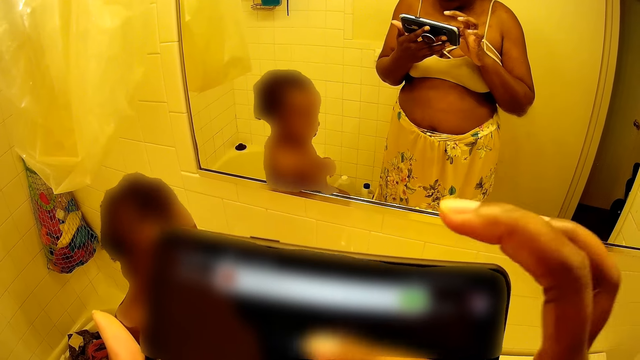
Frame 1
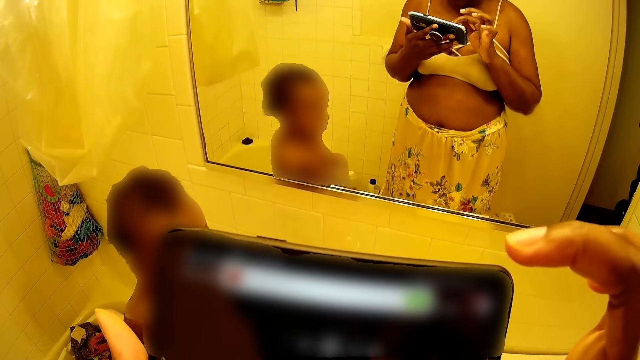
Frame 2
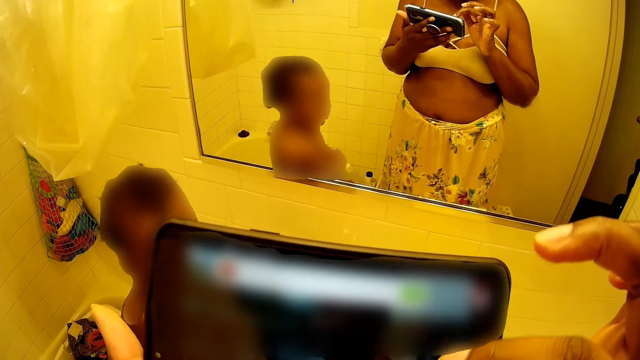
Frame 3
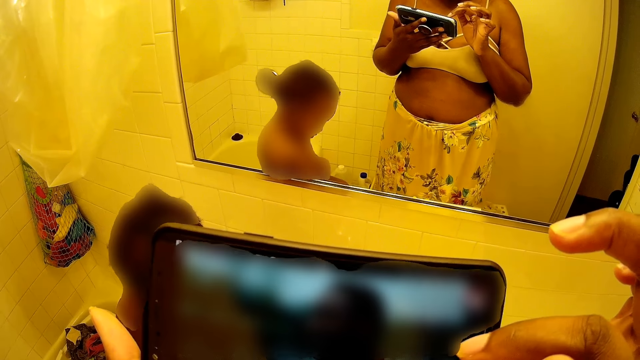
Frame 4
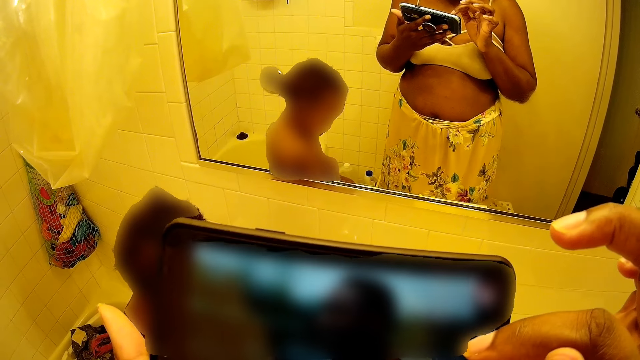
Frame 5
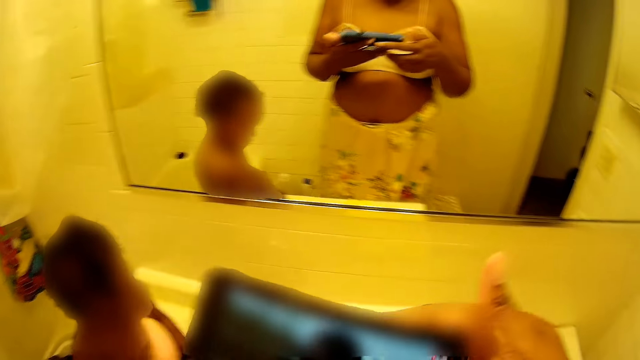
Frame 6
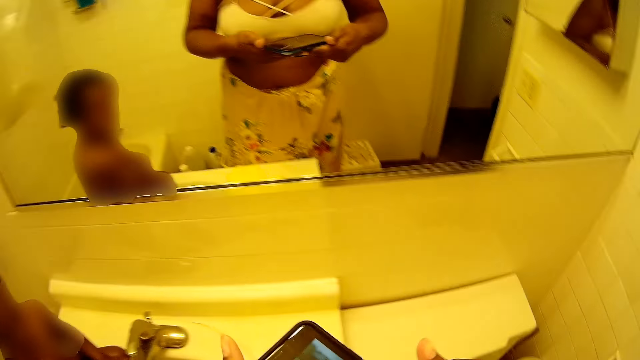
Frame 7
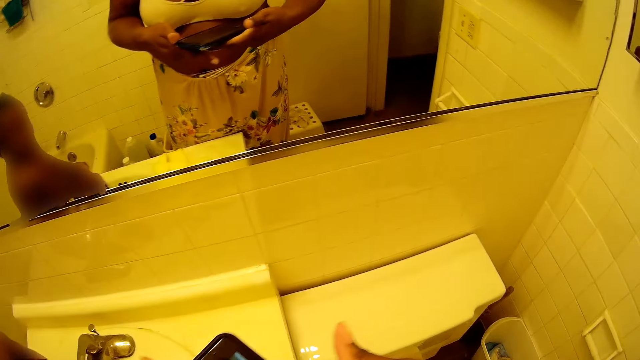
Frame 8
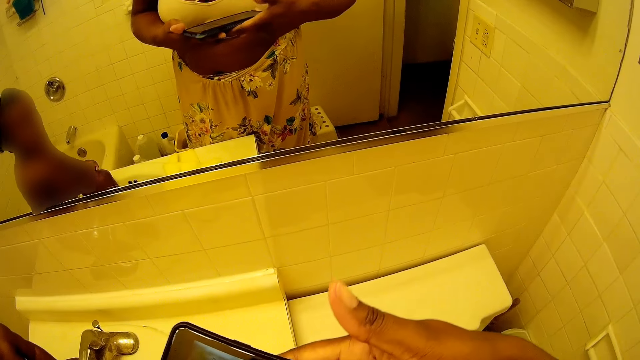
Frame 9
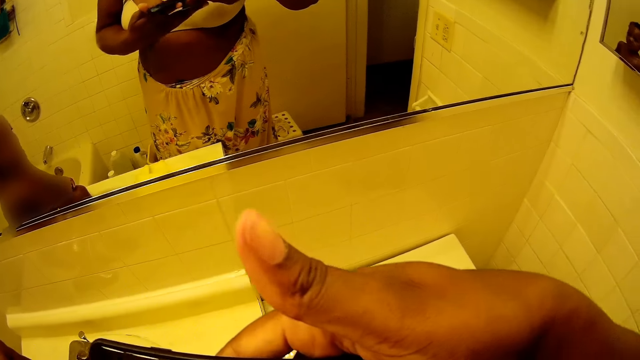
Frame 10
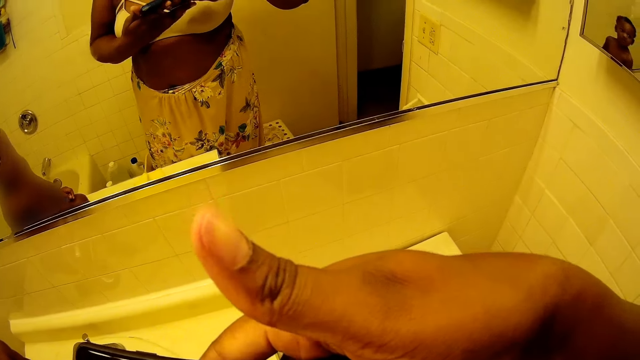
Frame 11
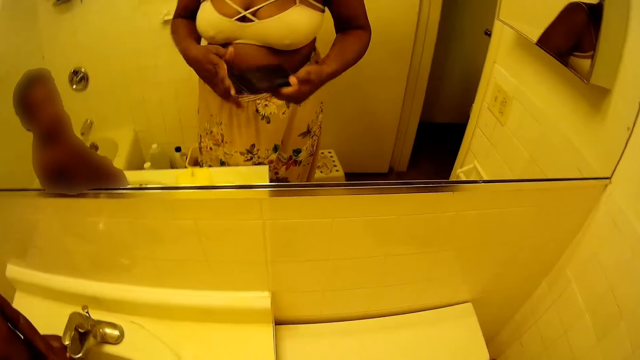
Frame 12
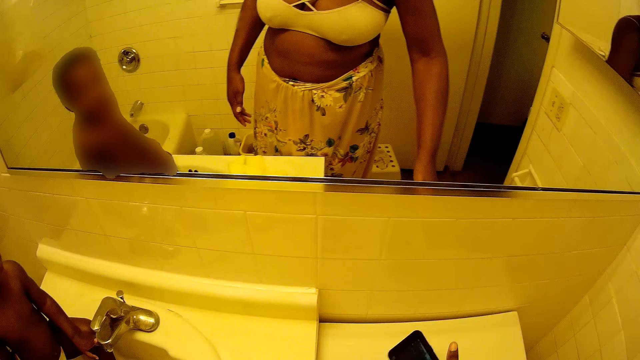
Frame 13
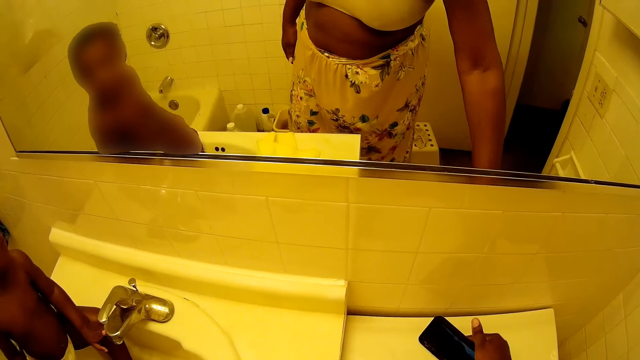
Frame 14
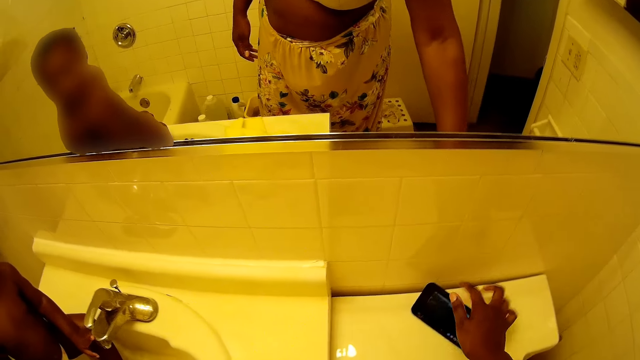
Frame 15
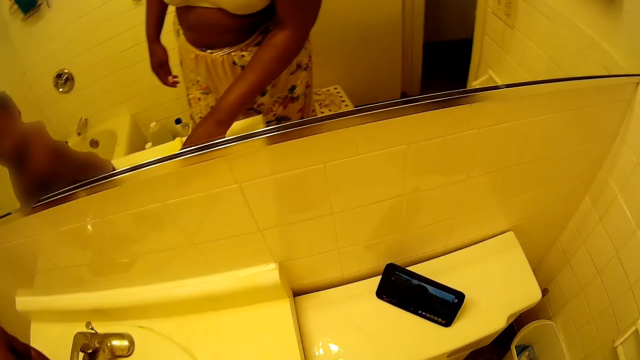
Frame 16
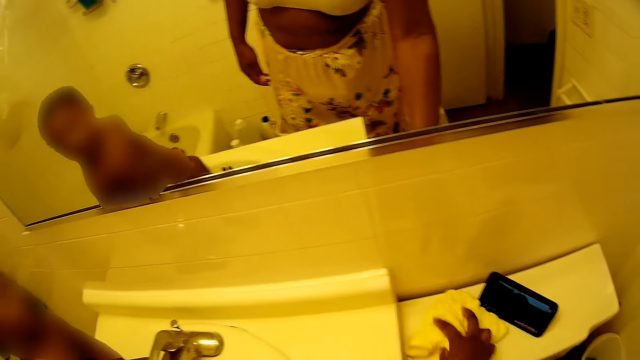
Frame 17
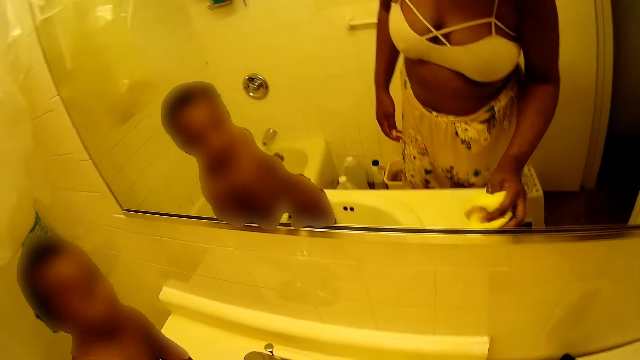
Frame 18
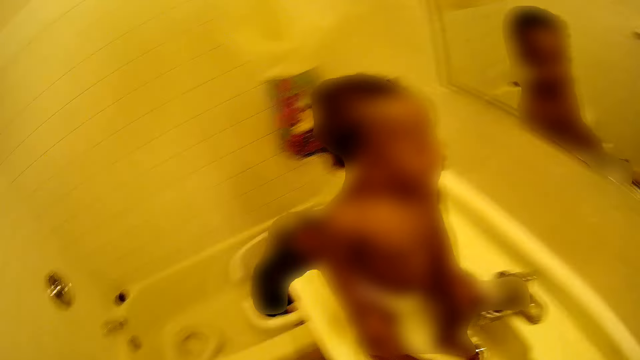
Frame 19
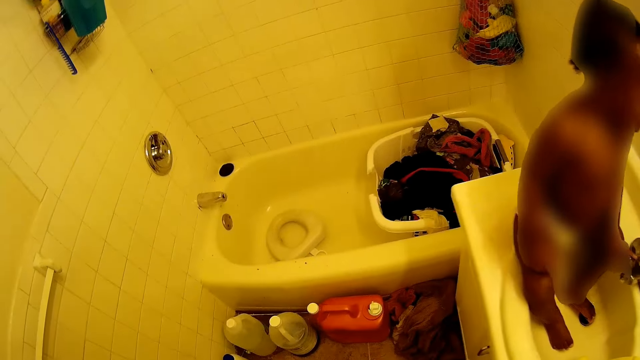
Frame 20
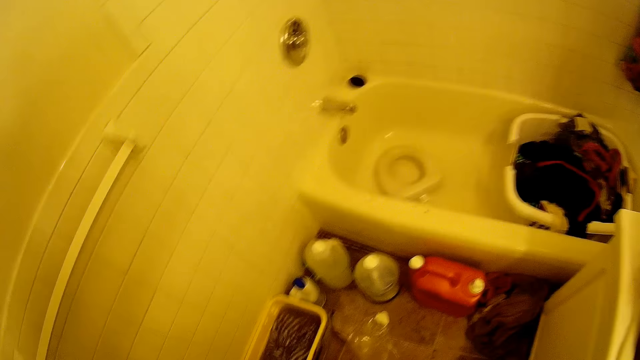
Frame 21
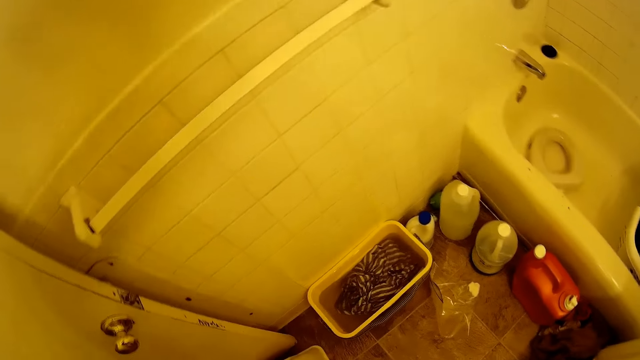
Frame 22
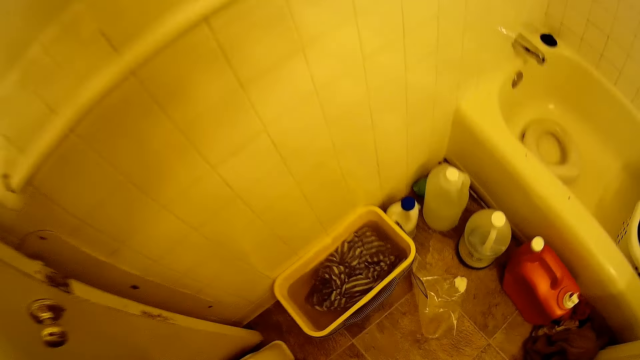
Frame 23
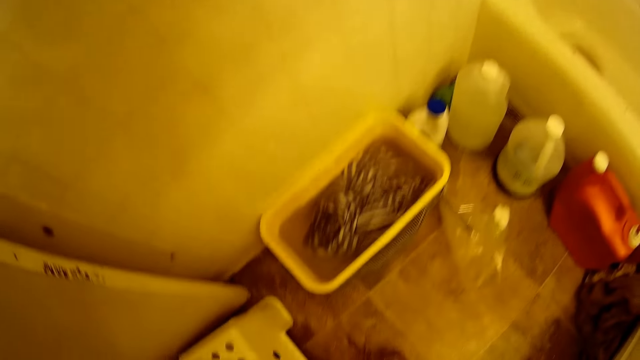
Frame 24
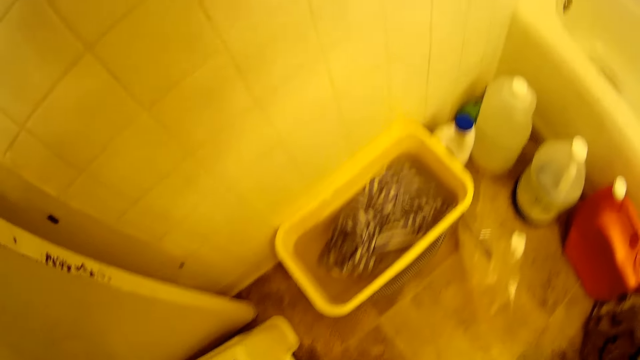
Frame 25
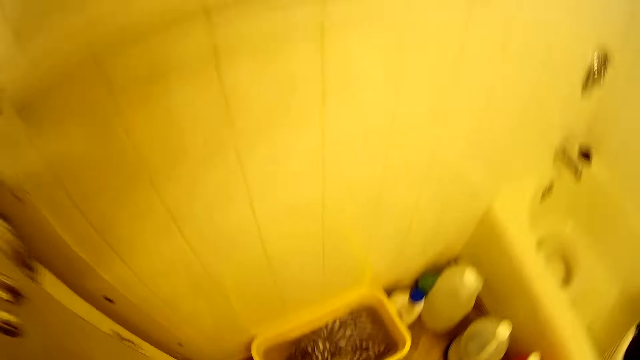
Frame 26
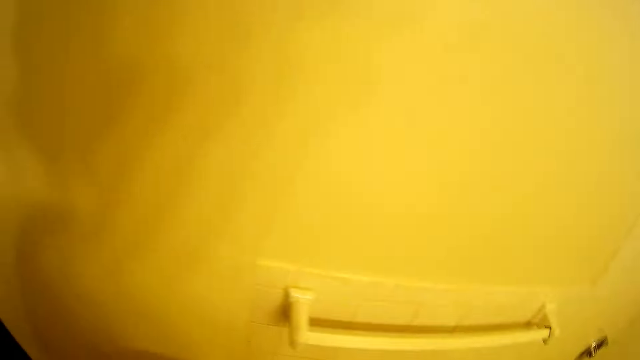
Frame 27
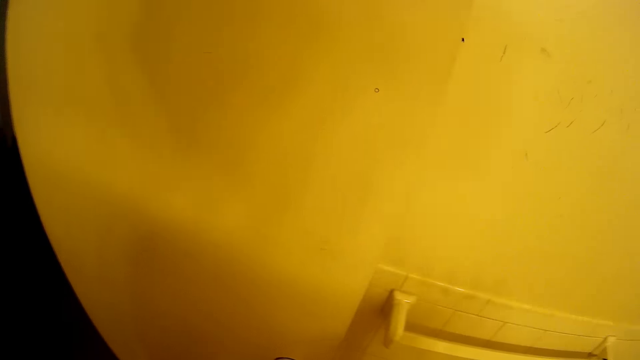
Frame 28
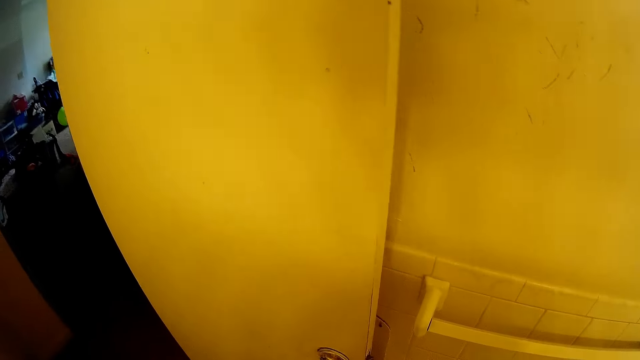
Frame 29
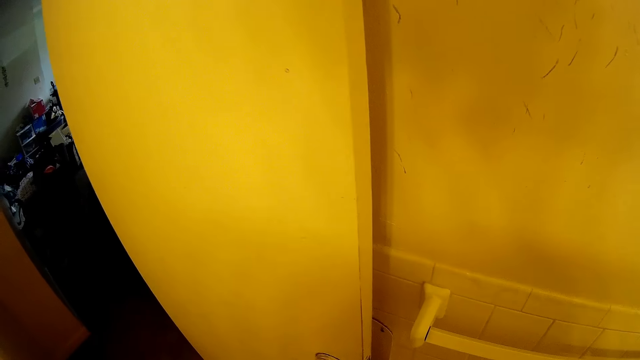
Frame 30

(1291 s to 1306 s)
The camera wearer presses the phone with her right hand. She plays music from the phone. She holds the phone with both hands. She passes the phone to her right hand. She drops the phone on a flush valve with her right hand. She picks up a towel, wipes the sink counter with the towel and drops the towel in a sink. She picks something.

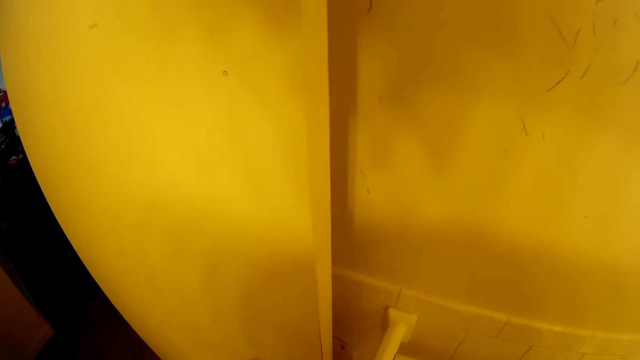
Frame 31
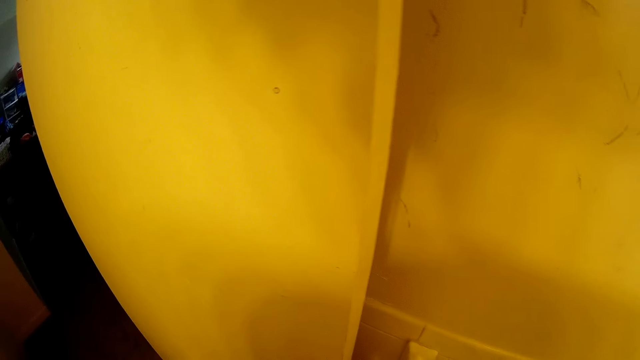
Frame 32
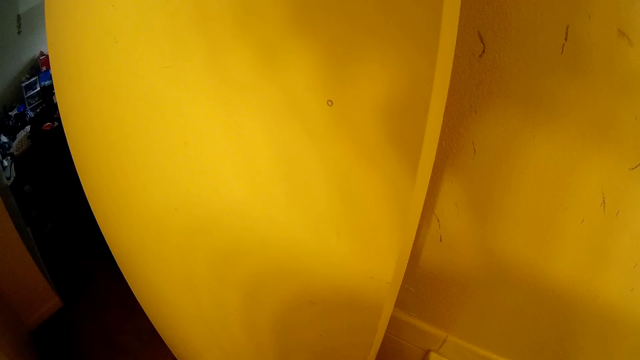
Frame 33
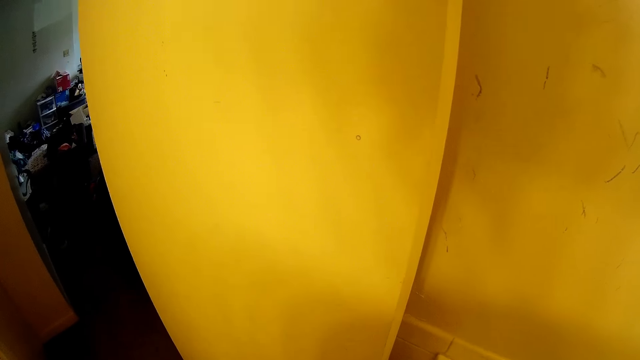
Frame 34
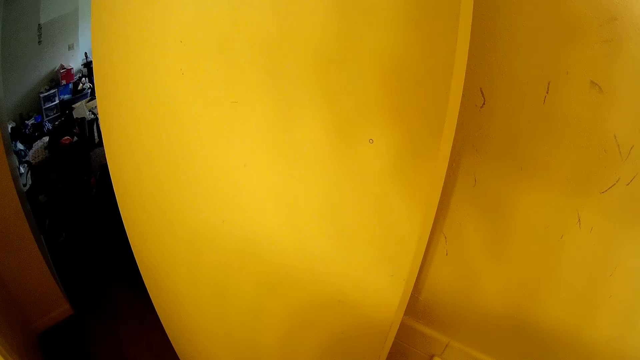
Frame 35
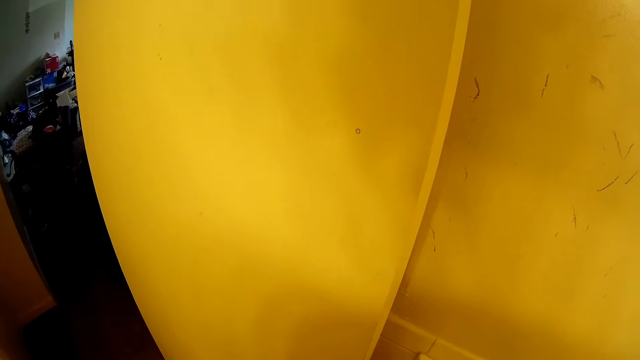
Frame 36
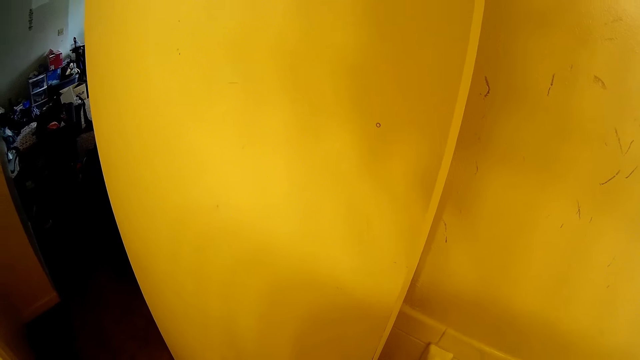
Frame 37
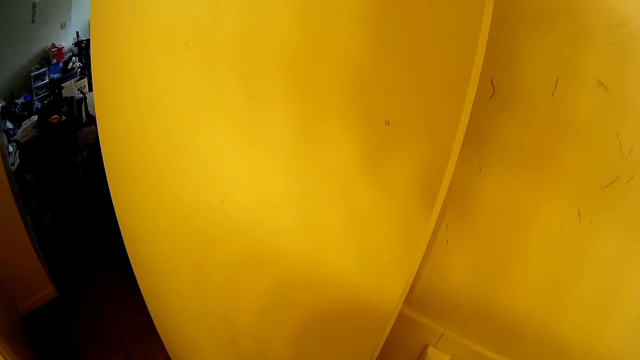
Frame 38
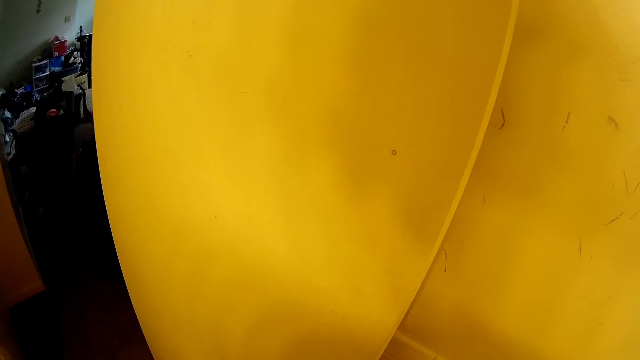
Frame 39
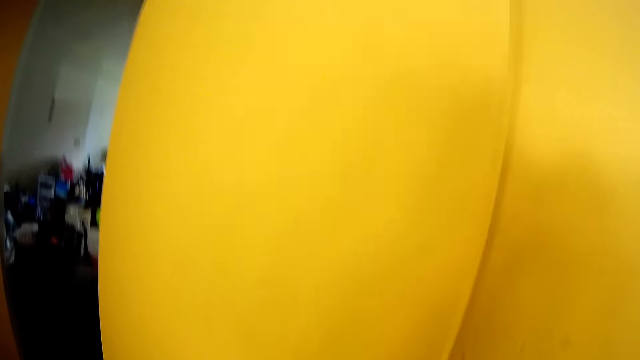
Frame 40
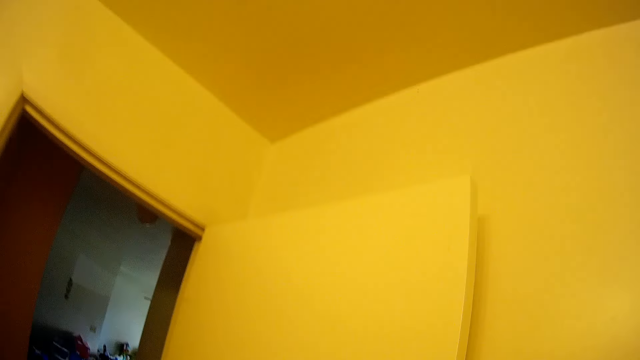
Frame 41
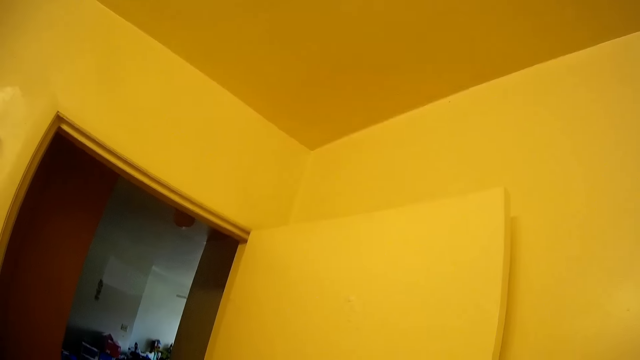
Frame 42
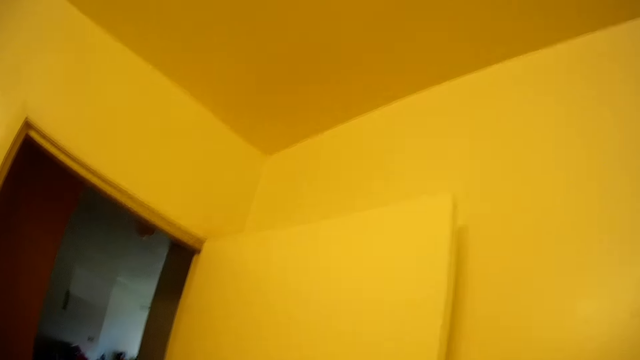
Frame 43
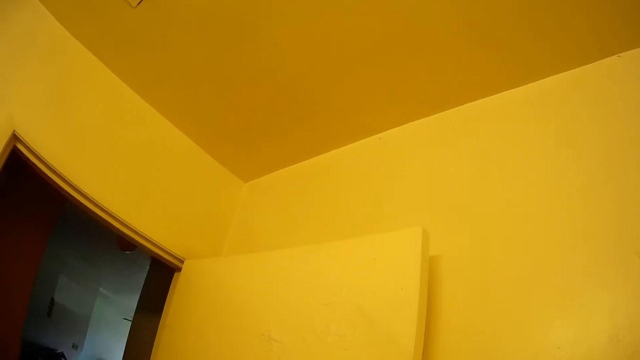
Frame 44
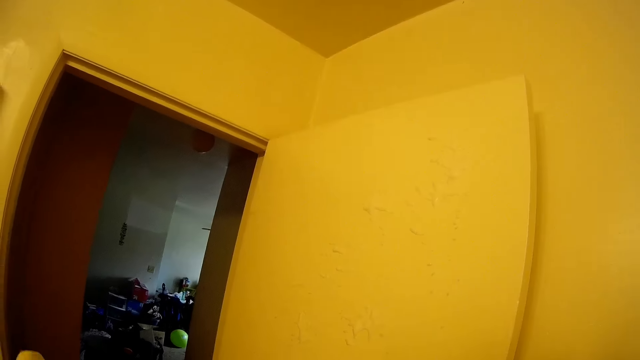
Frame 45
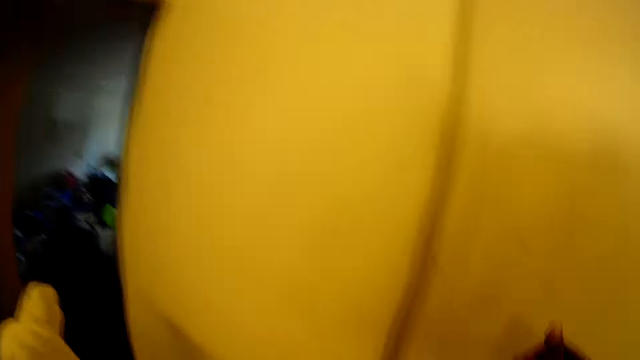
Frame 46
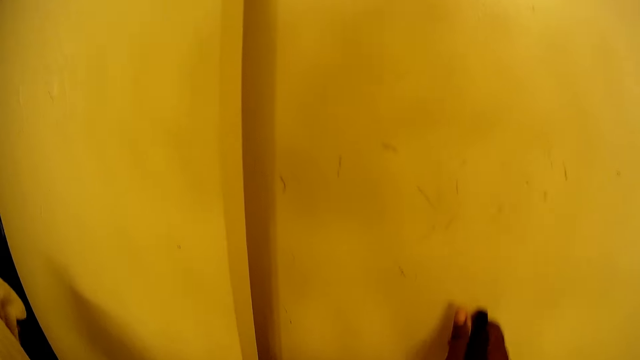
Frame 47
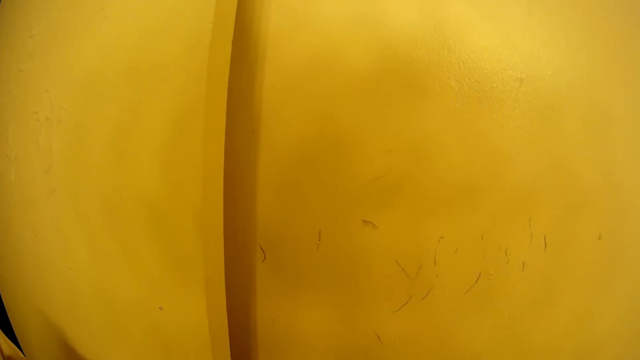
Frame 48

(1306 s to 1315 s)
The camera wearer sprays soap on the door. She holds a brush with her right hand.
